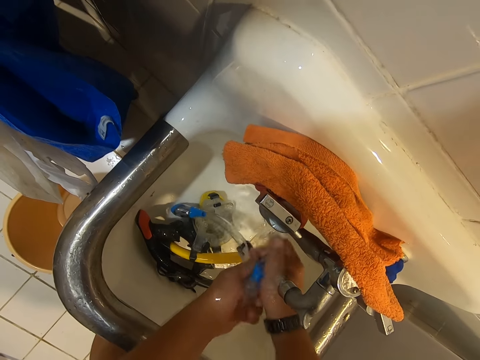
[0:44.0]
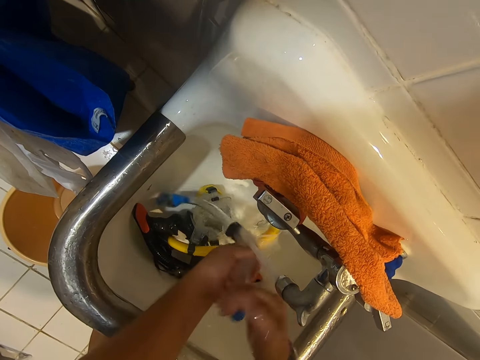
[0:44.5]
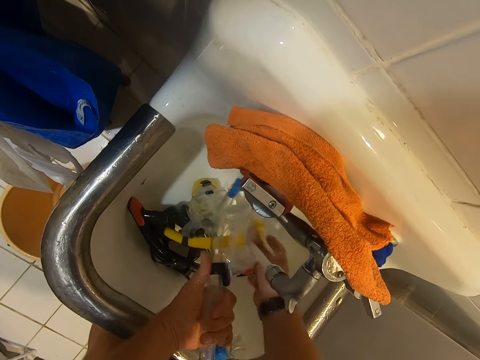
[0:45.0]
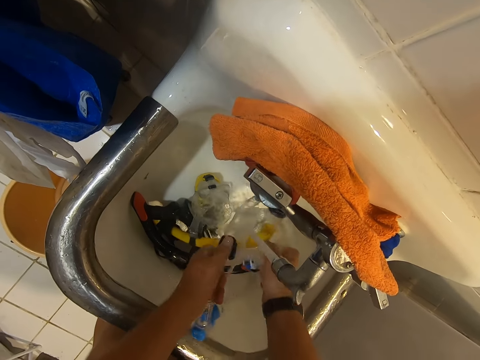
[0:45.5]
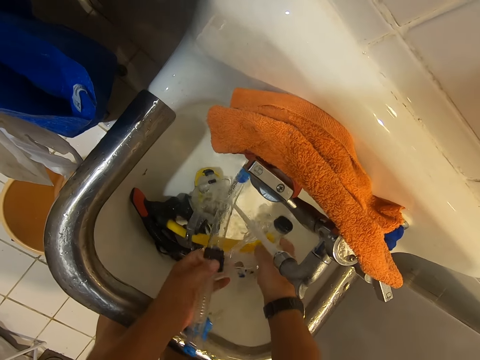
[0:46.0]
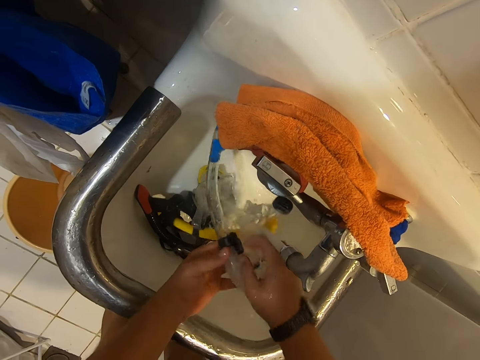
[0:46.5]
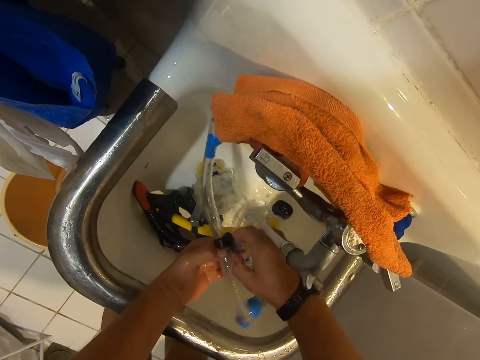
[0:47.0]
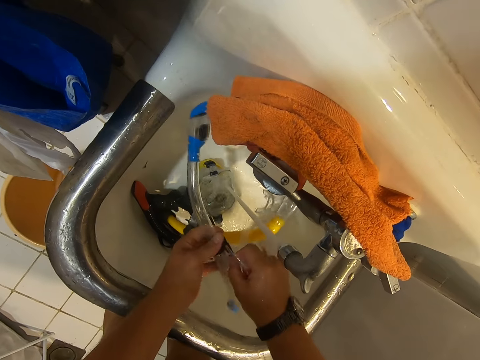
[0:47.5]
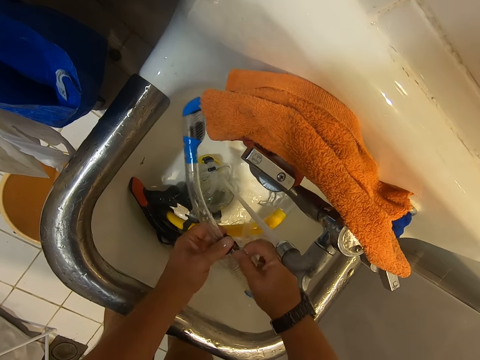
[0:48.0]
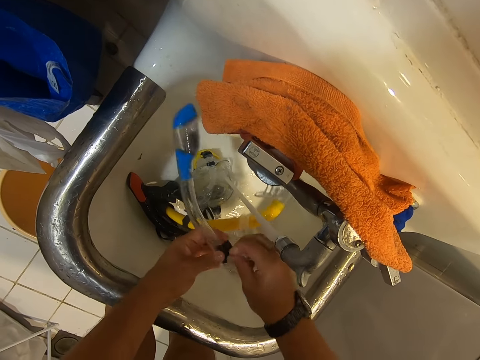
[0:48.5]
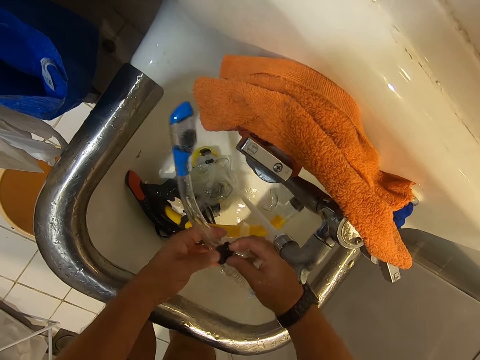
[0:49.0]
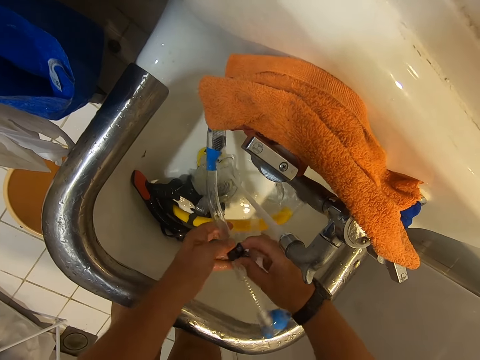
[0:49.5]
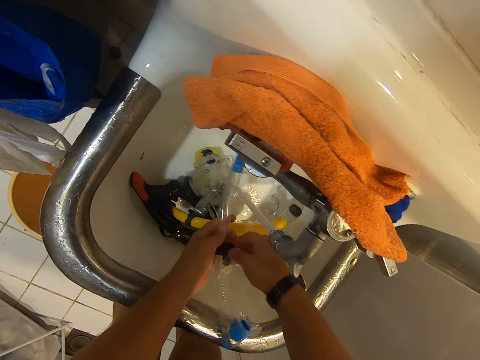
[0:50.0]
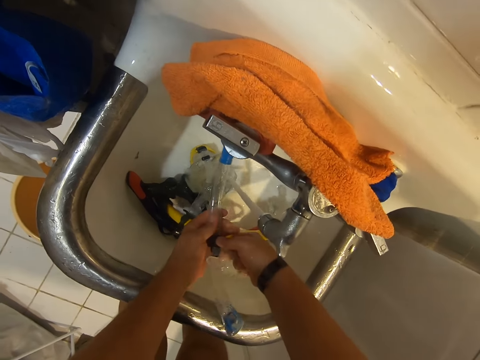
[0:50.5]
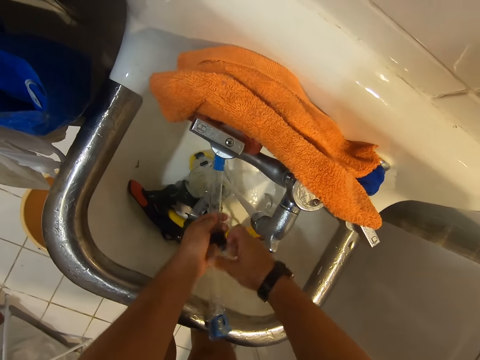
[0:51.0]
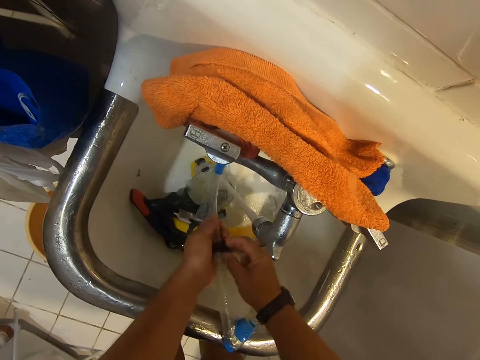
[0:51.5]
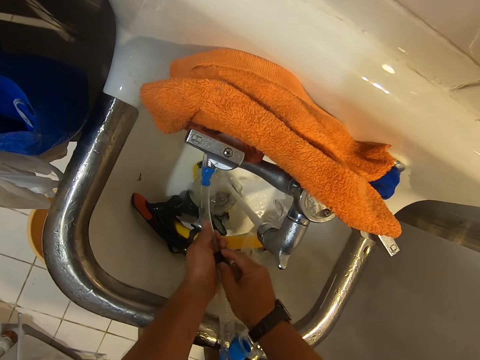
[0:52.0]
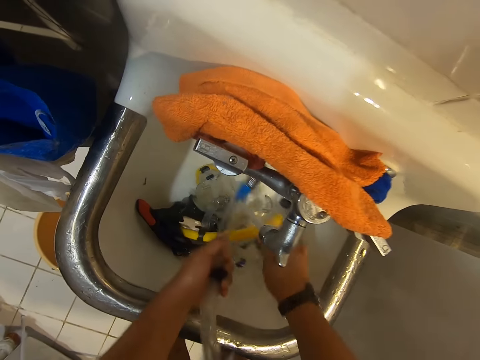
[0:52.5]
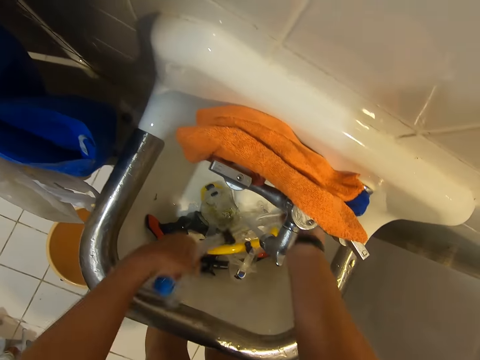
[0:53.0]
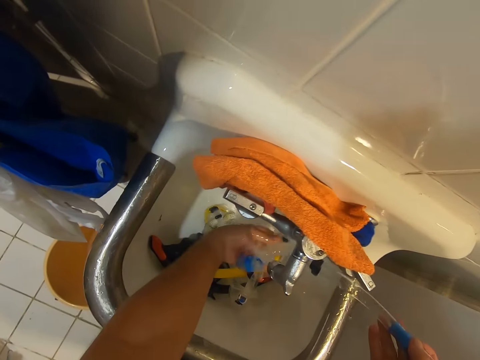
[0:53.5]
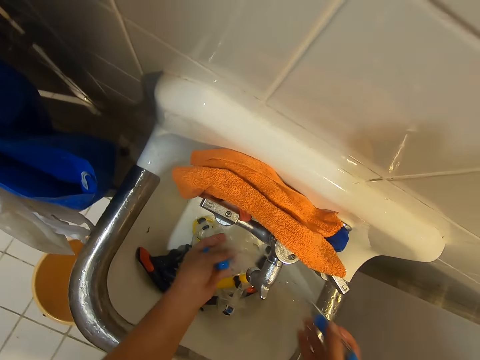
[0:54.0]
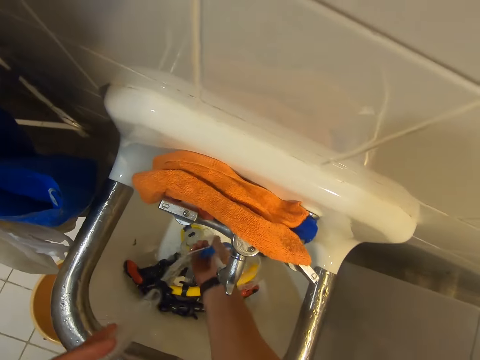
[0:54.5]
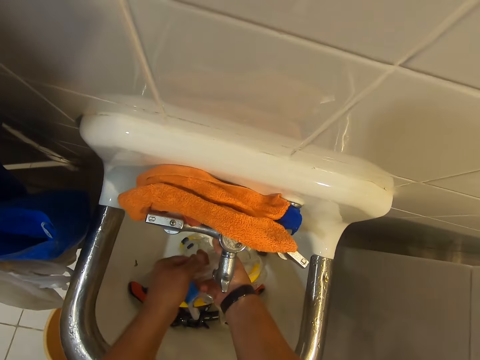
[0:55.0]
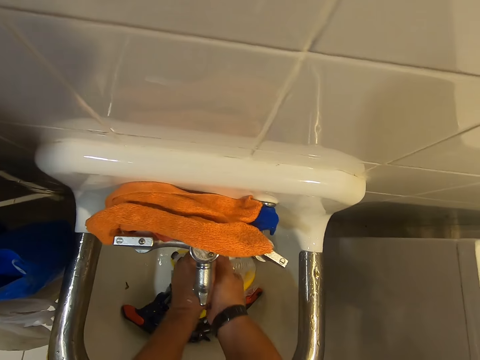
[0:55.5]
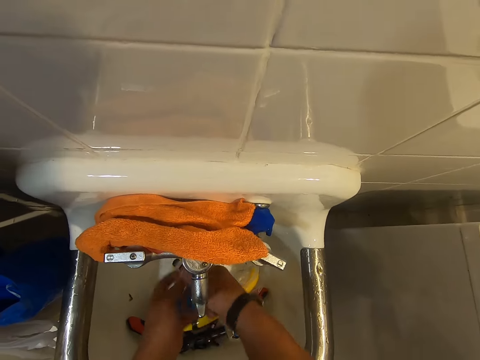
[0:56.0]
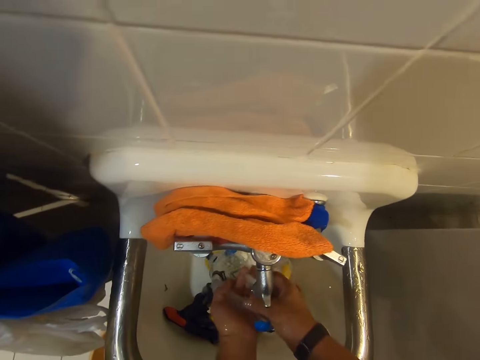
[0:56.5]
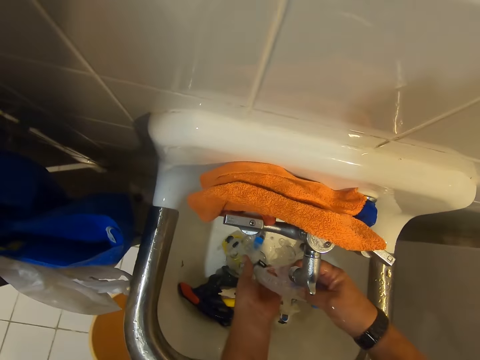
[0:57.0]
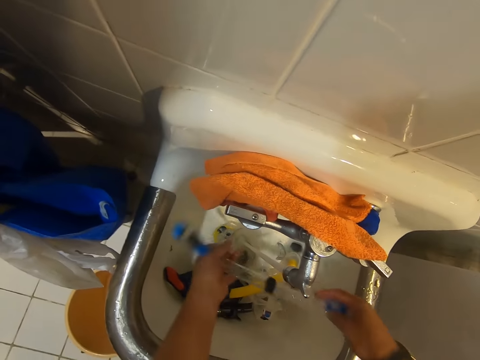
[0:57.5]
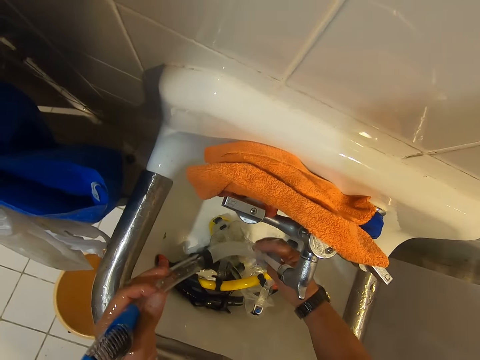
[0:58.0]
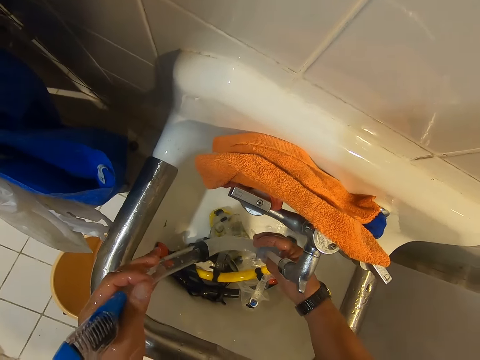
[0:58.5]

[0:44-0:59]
The camera wearer adjusts a knob in the snorkel tube.

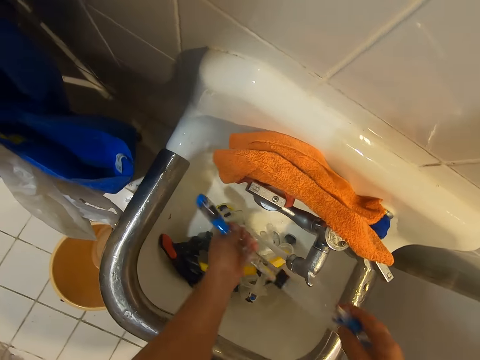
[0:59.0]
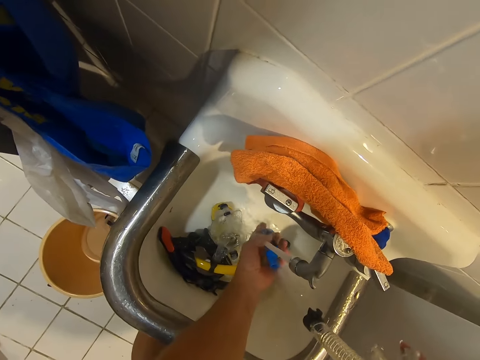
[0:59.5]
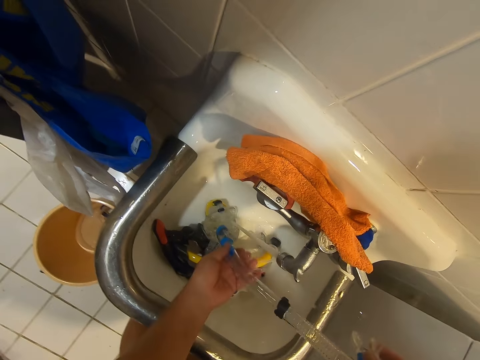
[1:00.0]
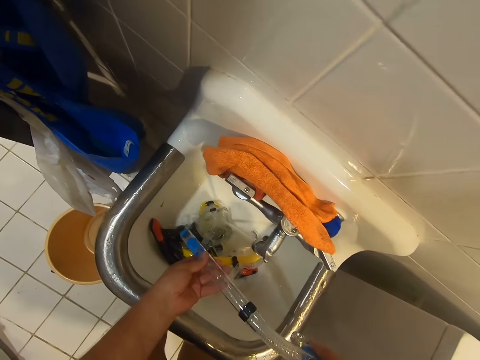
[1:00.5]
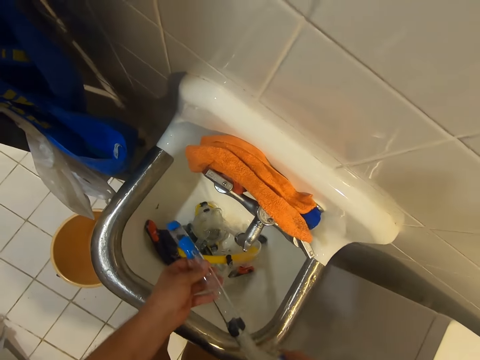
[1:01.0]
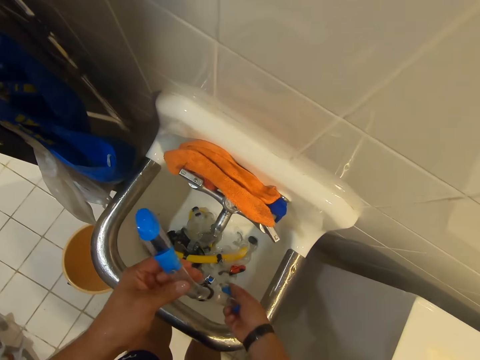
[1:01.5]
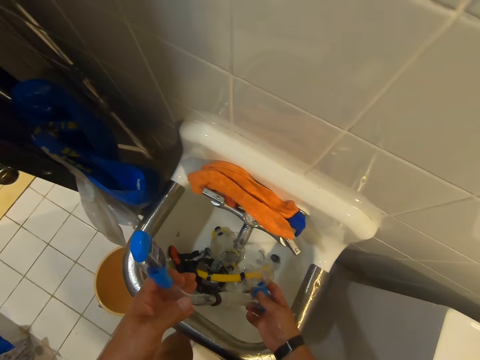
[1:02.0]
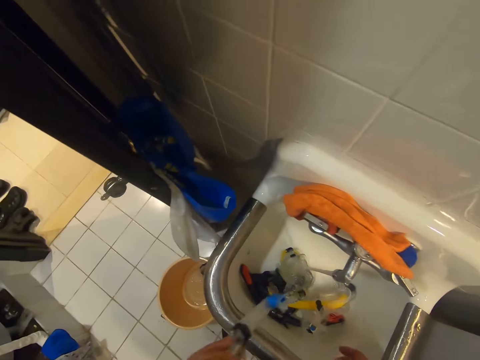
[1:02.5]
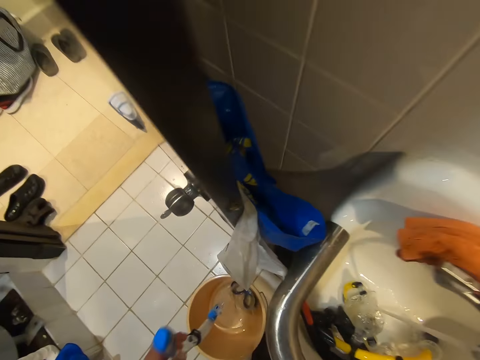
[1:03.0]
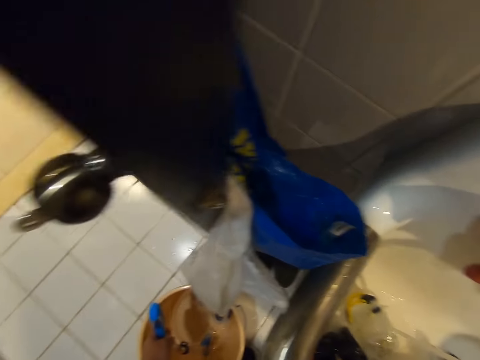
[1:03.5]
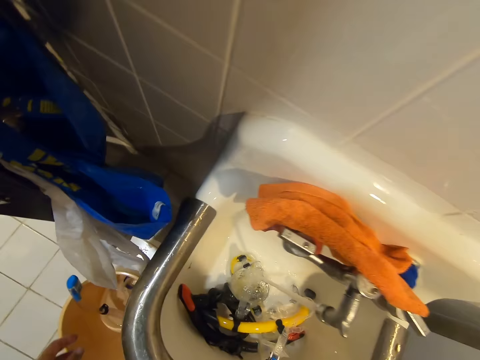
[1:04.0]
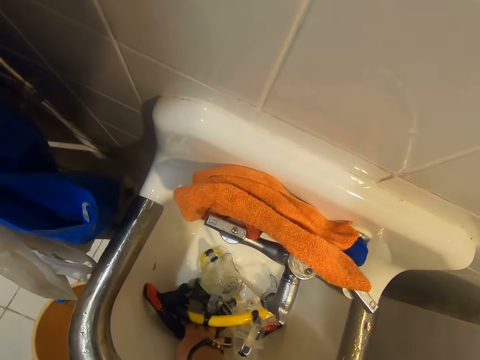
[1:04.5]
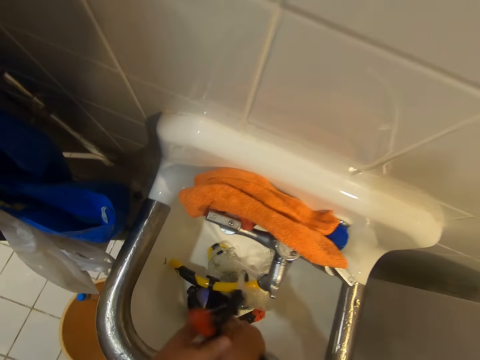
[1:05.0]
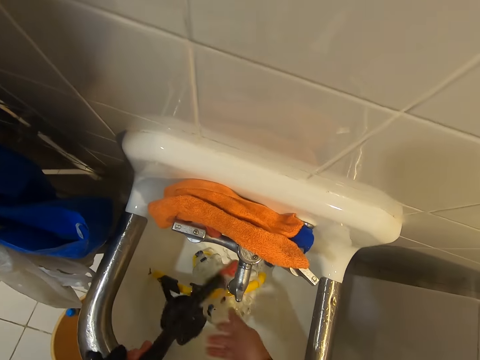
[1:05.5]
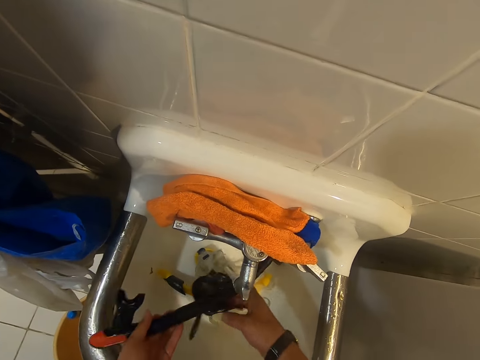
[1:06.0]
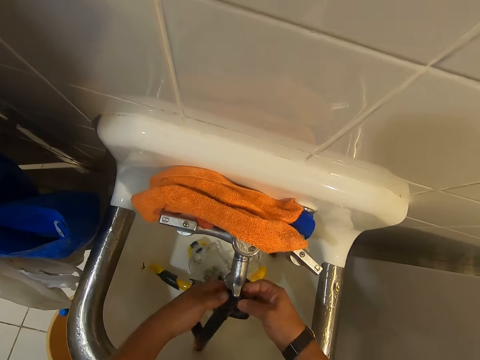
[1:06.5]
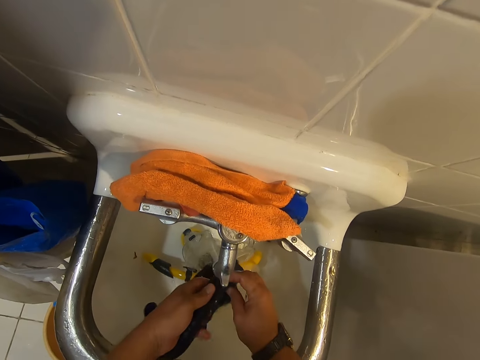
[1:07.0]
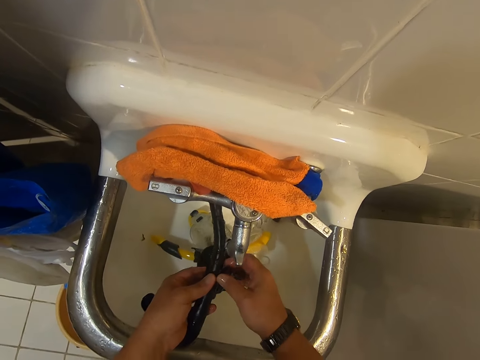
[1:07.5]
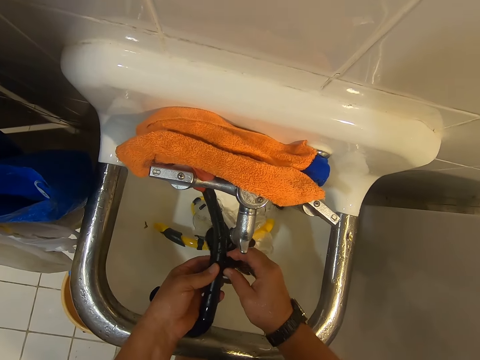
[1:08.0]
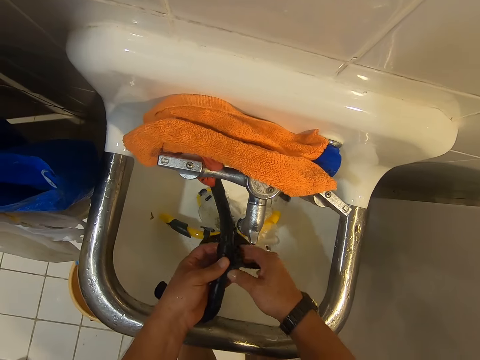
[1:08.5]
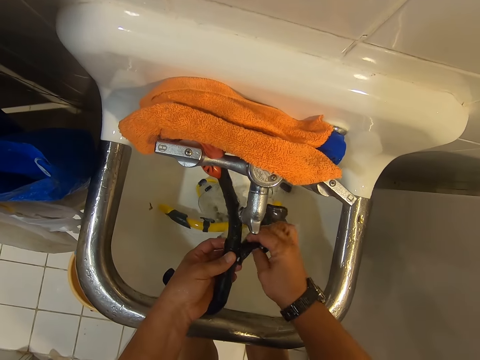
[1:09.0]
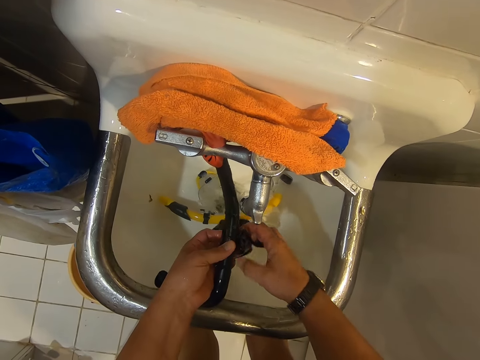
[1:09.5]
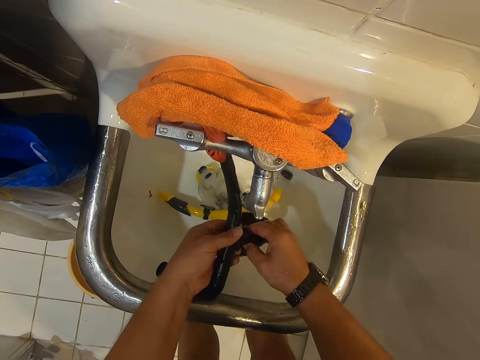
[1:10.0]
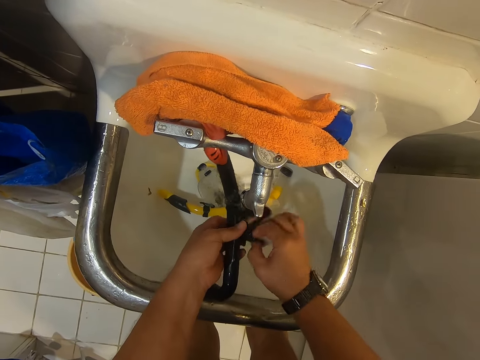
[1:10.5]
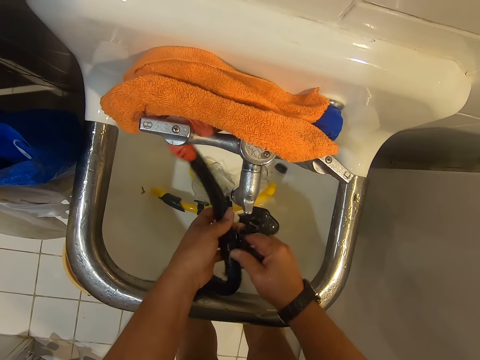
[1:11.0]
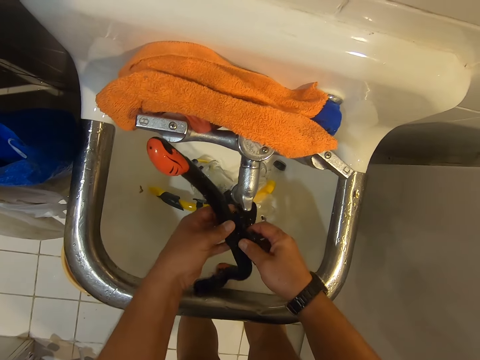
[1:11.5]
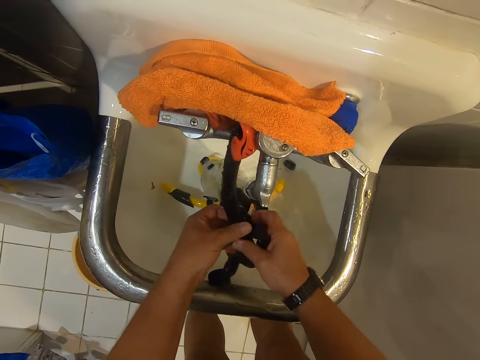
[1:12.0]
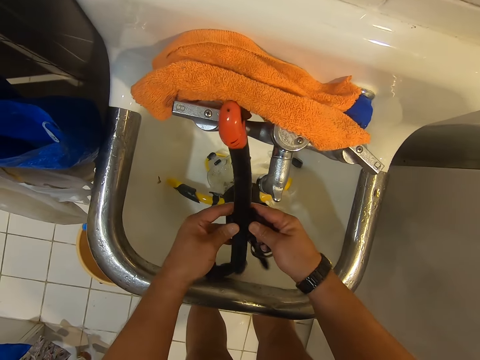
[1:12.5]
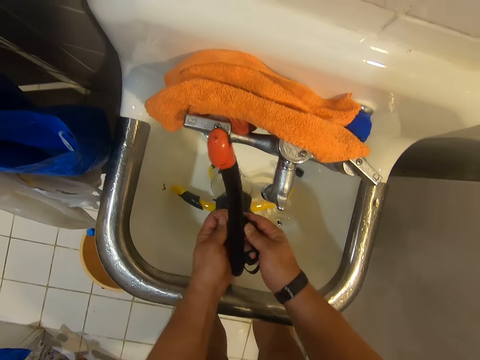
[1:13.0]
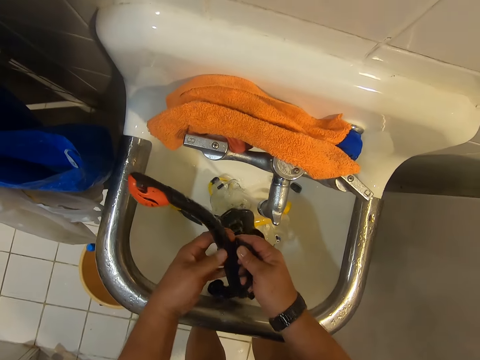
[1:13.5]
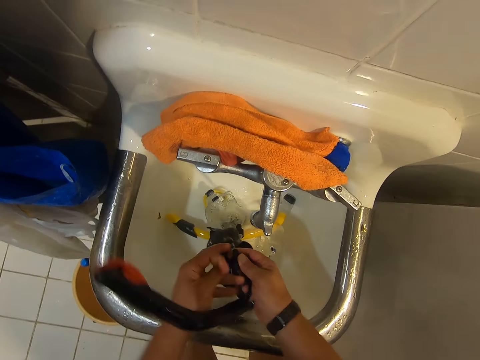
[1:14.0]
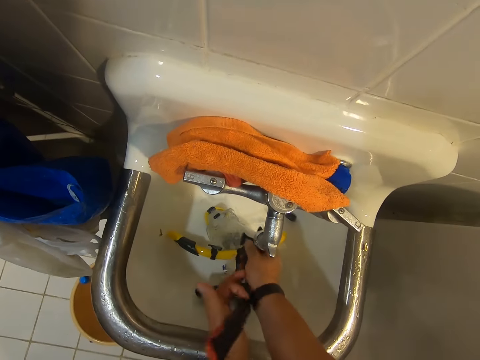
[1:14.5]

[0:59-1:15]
The camera wearer places the snorkel tube in the bucket. They rinse the snorkel tube. They adjust the knob in the snorkel tube.
